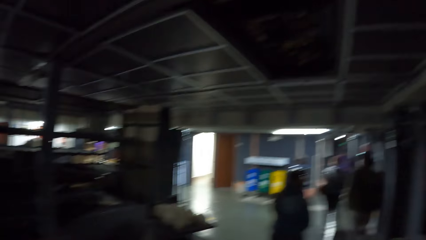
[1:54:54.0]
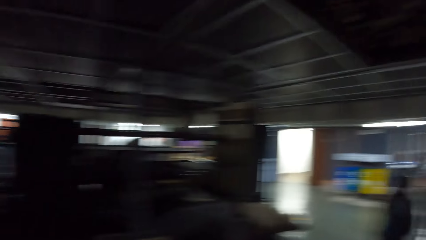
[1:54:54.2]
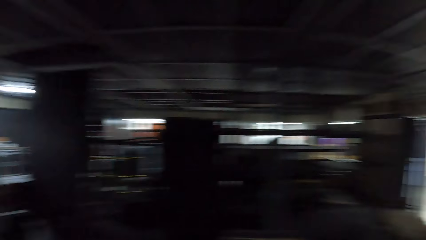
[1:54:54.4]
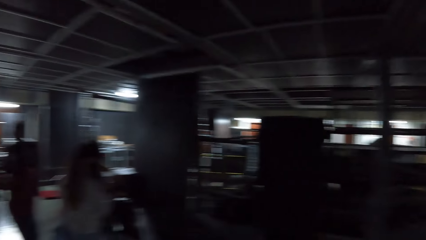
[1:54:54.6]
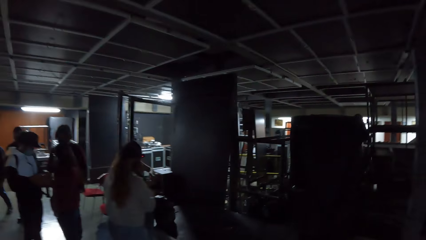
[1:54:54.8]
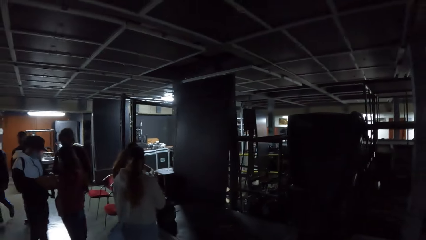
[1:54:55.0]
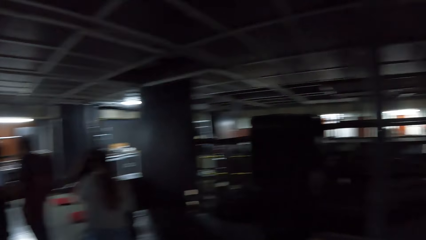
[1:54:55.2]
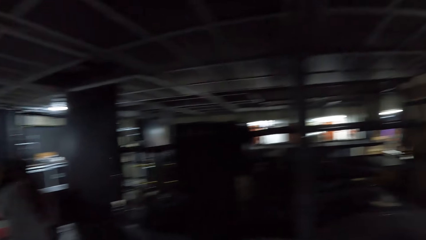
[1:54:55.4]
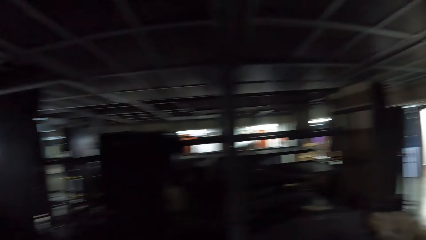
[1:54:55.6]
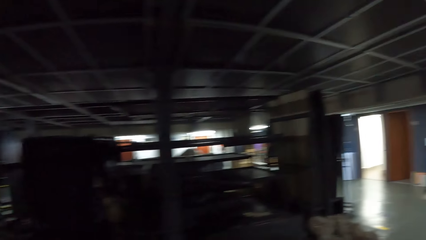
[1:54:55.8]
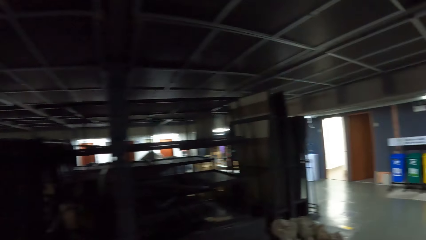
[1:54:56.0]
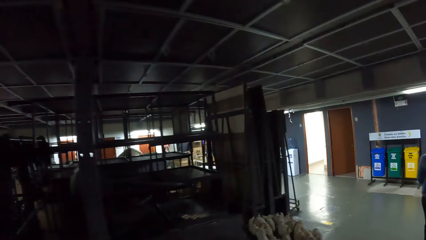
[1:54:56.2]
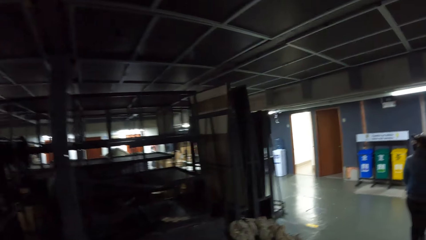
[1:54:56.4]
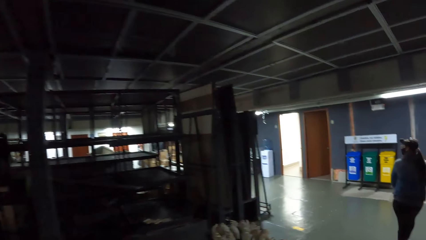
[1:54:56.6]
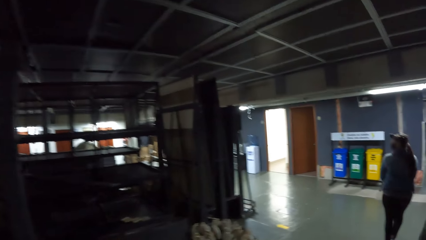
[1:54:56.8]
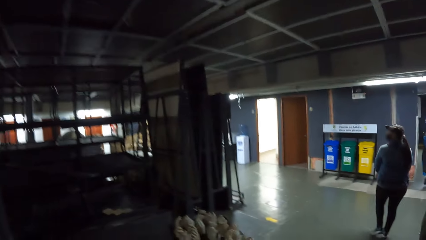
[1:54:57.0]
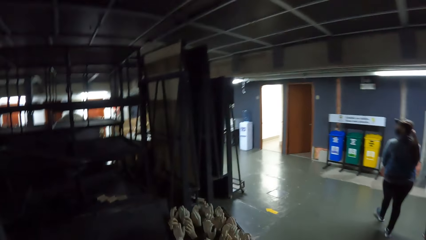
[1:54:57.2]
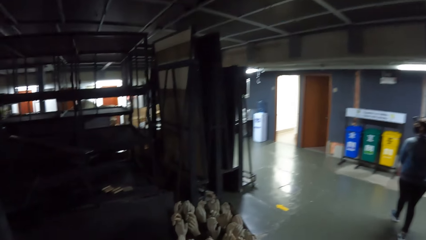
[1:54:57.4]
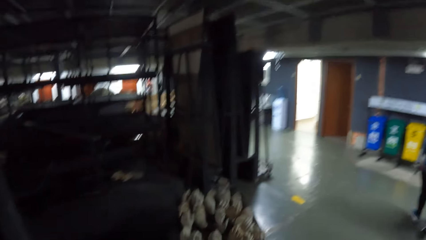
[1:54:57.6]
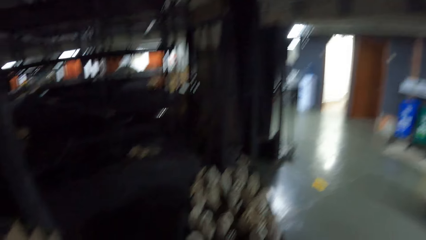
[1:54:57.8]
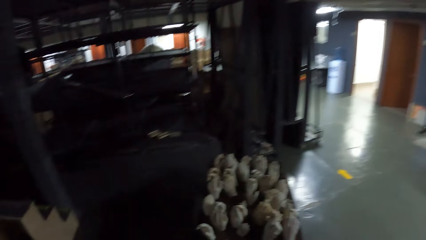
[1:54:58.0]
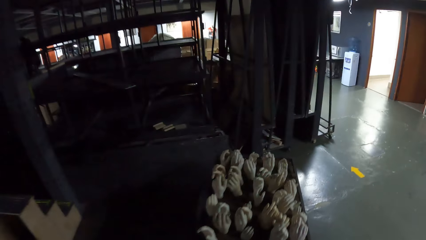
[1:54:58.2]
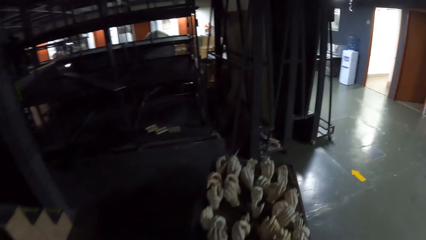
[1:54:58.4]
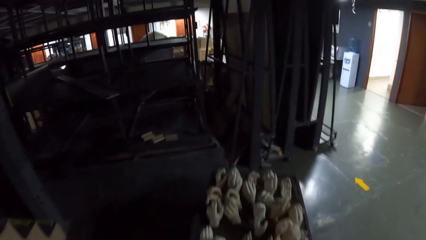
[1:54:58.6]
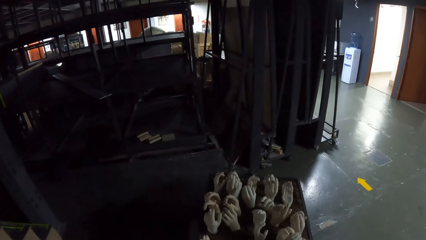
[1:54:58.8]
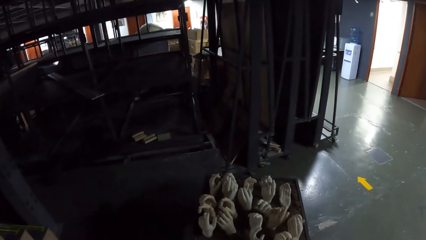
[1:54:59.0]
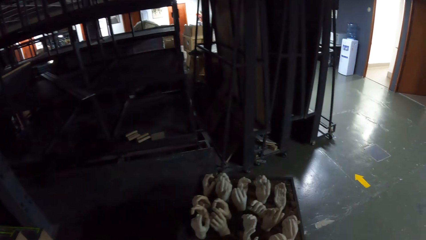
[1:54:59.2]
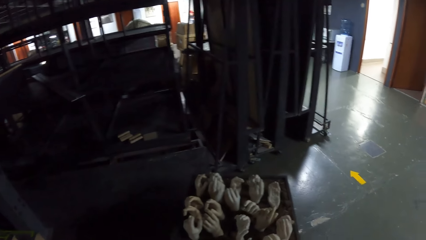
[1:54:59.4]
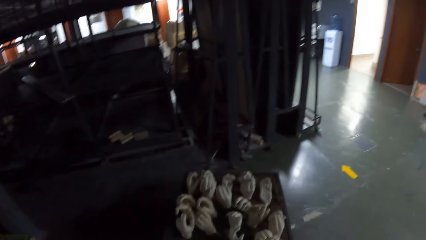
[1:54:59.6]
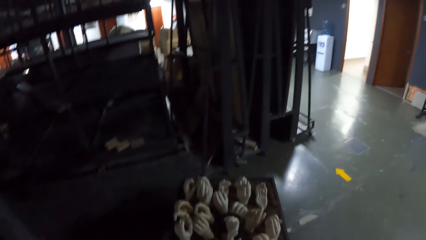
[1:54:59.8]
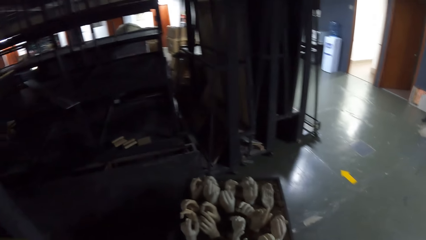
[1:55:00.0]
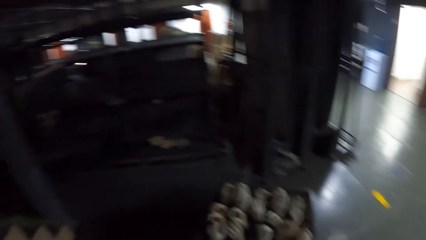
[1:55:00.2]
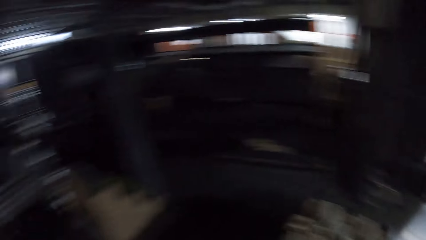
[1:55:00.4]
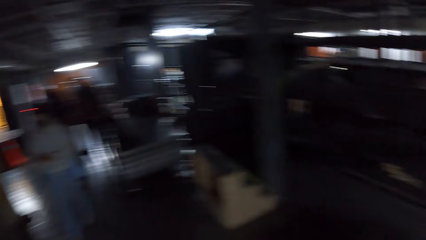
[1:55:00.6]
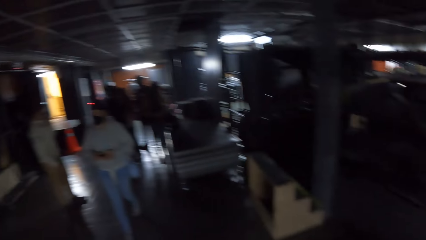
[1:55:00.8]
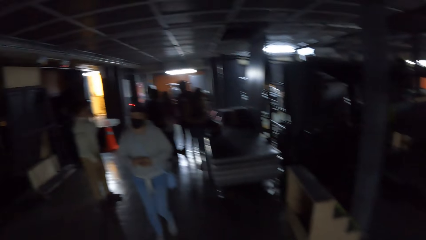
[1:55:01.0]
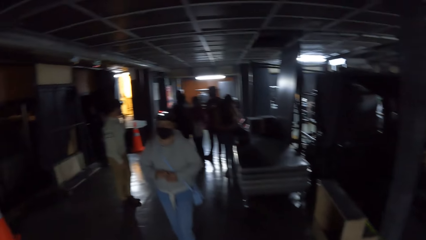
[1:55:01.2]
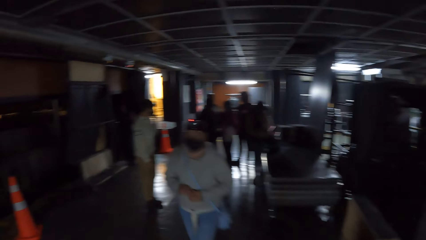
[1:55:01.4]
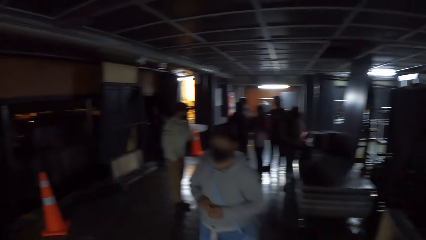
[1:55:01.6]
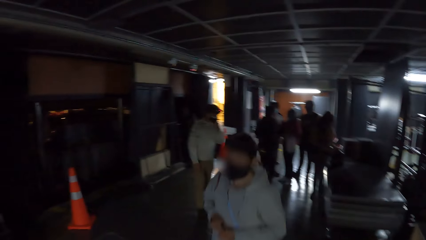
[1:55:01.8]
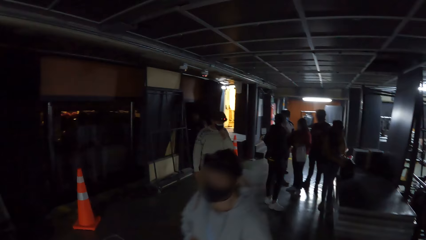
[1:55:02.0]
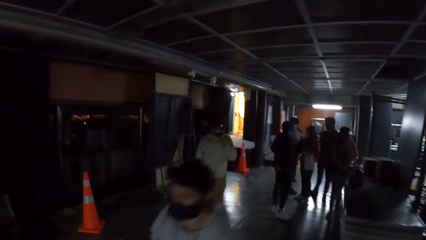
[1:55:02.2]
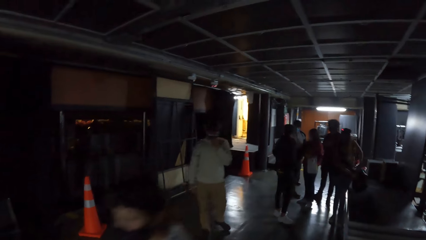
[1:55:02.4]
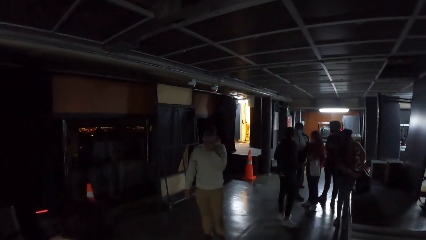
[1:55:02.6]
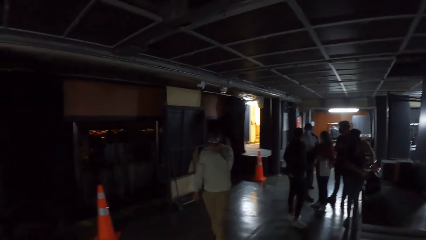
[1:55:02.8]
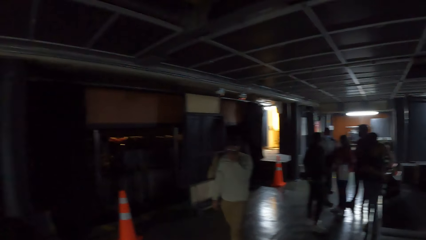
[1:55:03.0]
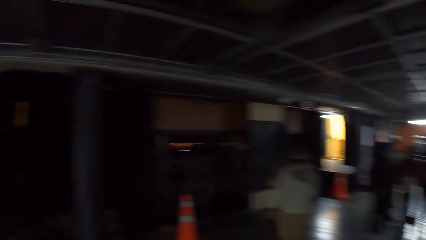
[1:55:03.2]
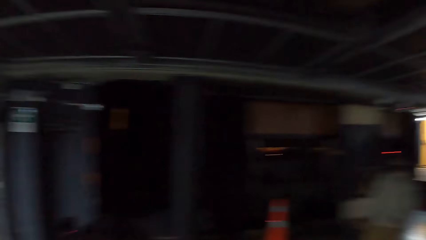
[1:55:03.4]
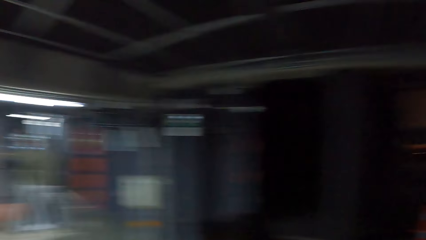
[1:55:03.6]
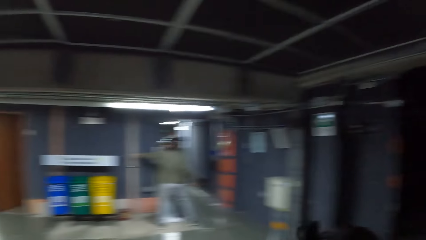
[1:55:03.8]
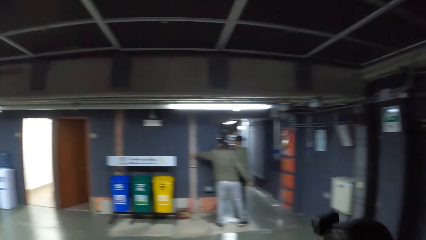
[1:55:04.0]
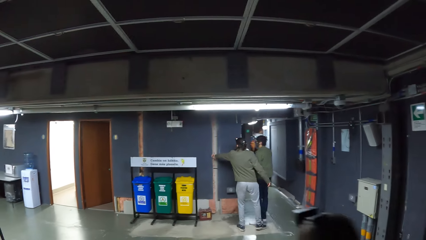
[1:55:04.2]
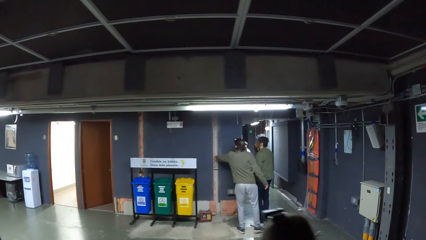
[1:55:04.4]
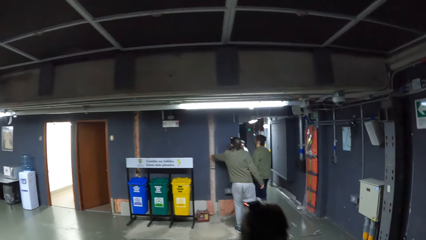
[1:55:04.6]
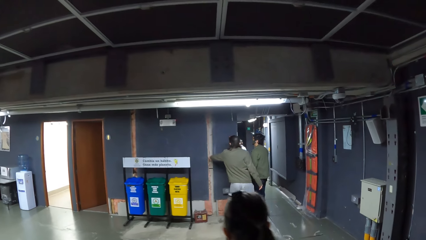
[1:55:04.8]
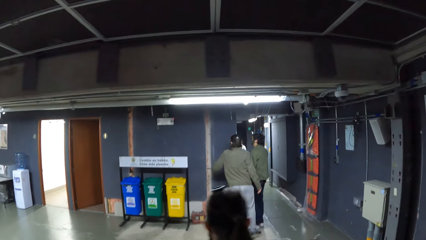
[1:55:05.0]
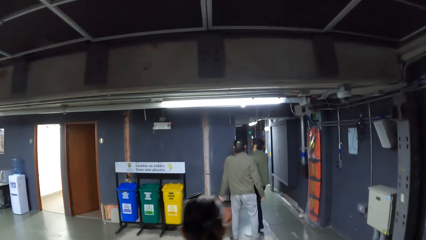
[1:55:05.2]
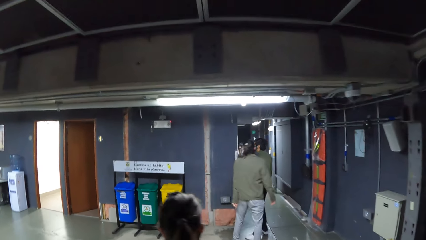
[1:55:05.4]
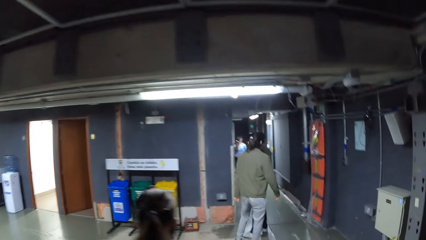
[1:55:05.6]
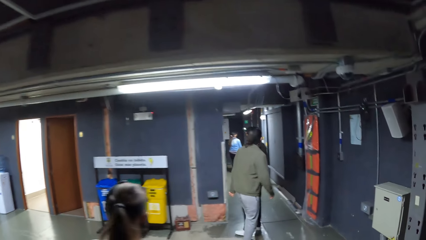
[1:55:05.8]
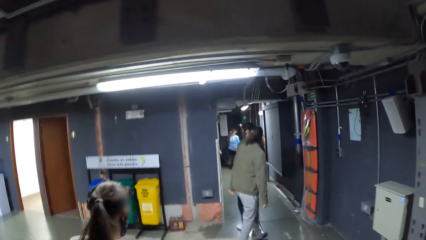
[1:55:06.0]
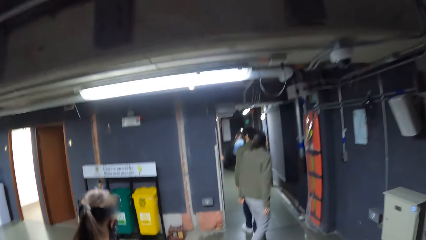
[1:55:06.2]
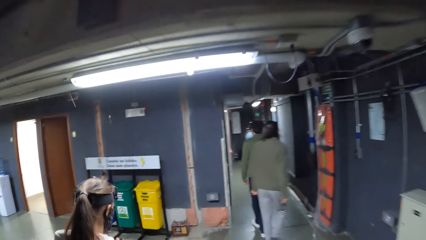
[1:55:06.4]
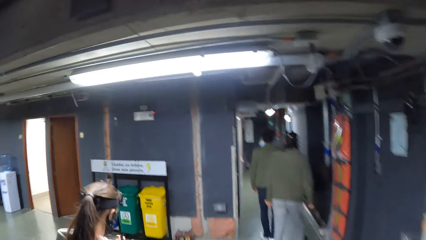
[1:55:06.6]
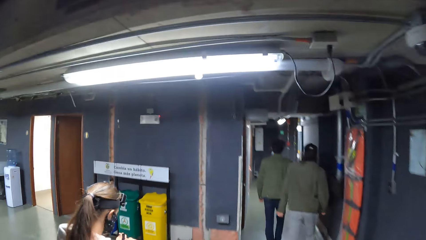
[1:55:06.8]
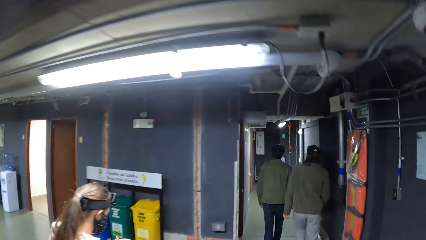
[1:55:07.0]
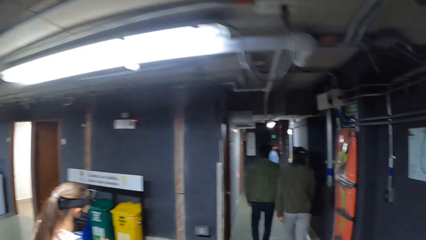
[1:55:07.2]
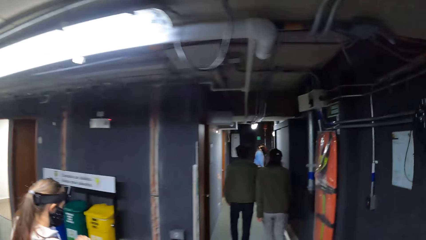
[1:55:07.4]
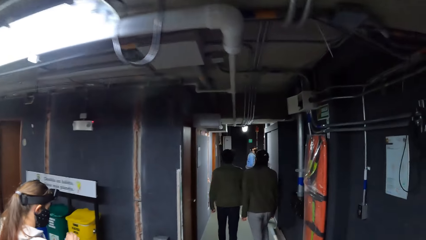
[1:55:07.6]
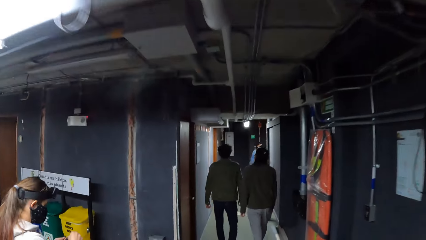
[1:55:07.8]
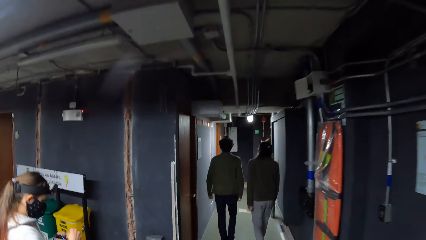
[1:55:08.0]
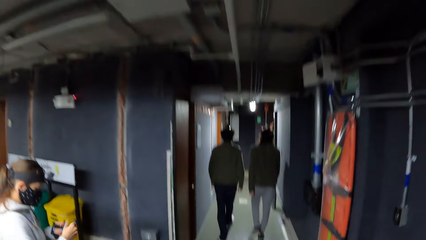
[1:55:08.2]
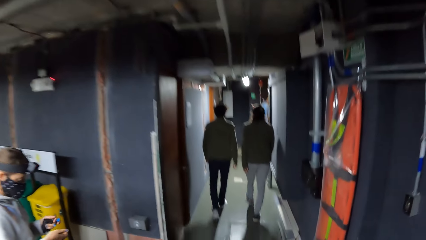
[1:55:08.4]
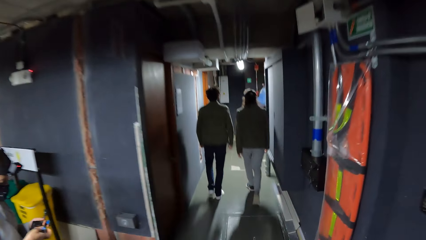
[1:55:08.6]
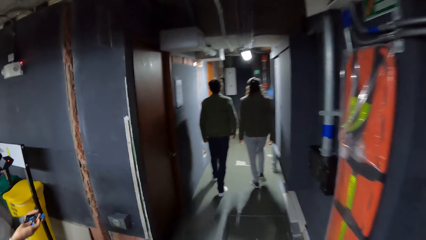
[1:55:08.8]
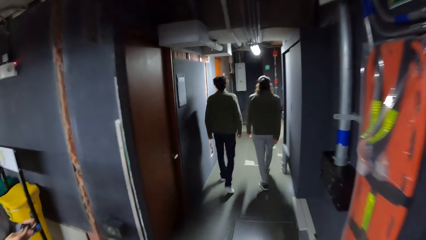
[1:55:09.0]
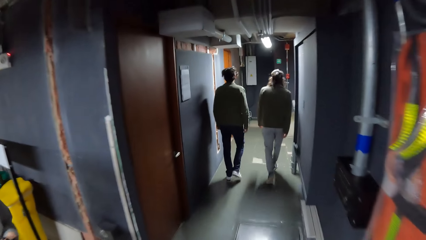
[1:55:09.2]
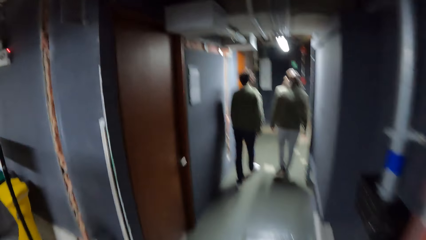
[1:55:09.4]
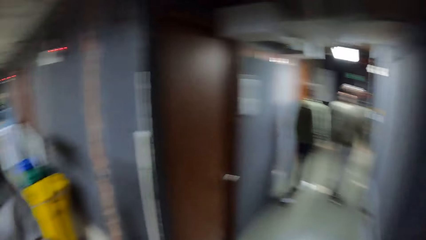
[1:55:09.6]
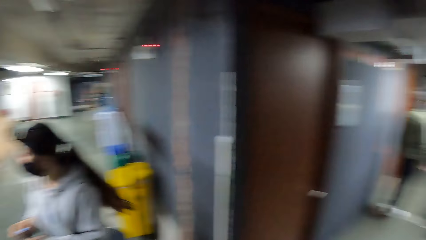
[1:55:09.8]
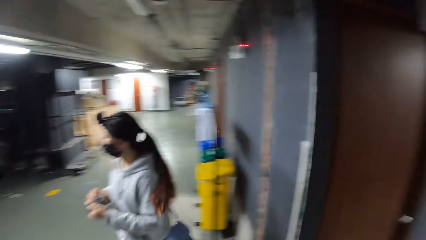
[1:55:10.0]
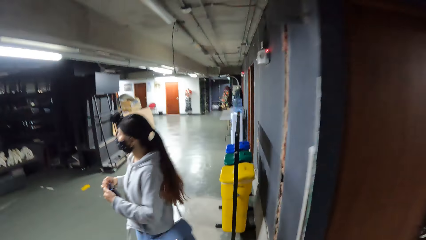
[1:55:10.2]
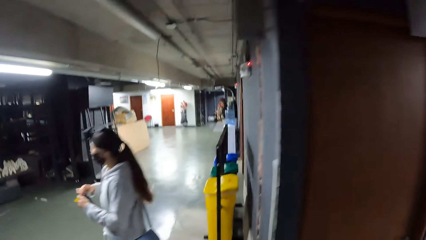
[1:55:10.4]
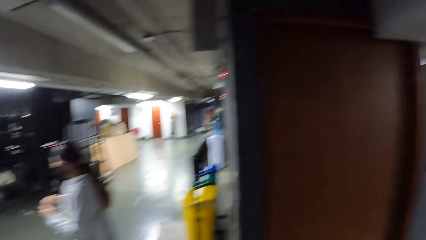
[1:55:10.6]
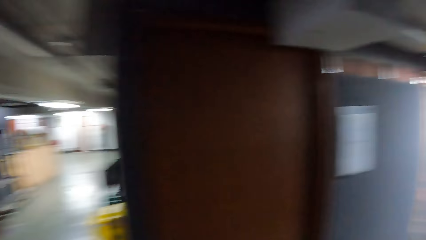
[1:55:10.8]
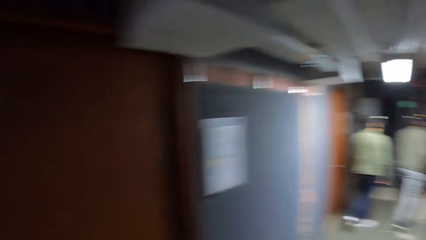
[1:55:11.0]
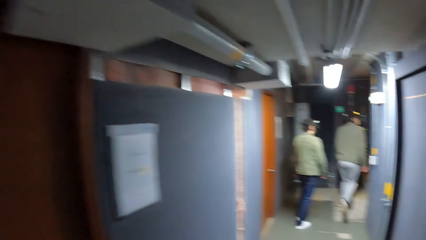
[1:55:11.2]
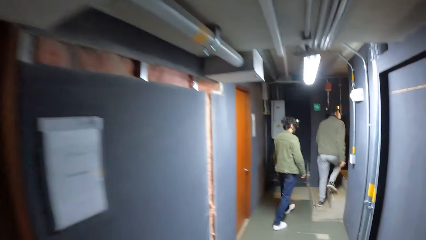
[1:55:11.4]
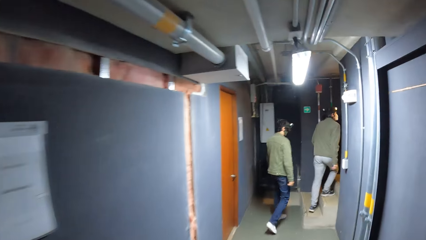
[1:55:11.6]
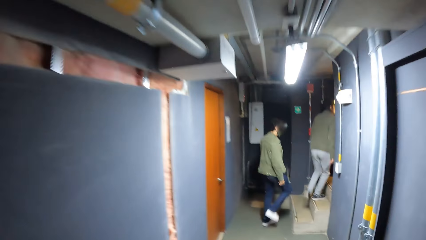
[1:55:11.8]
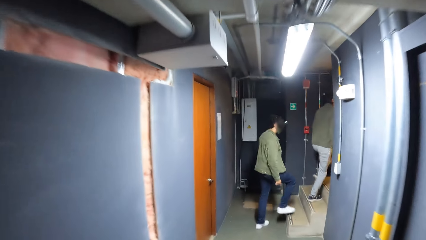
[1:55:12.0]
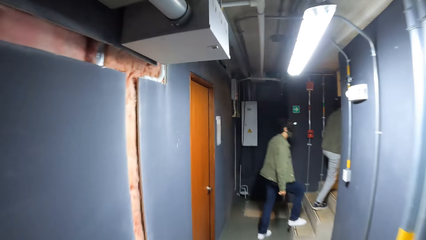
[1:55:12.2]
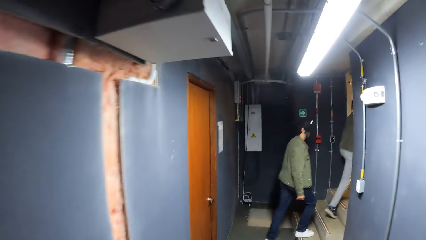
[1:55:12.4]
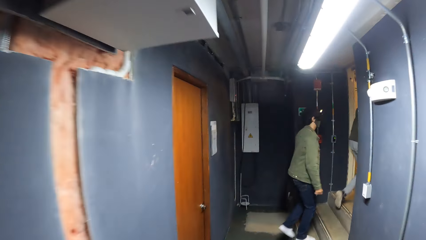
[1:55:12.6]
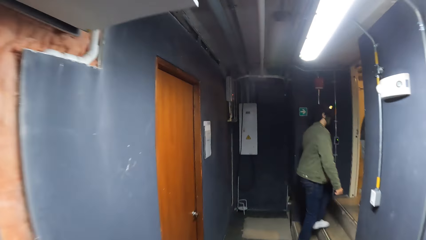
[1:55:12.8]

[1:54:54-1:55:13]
The camera wearer turns back. They turn right. They walk forward. They look at the hand statues. They turn back. They look forward. They turn back. They walk forward. They look left. They look forward.
